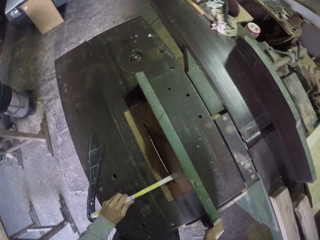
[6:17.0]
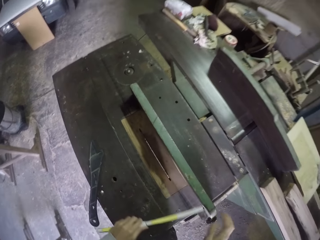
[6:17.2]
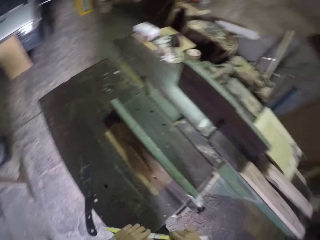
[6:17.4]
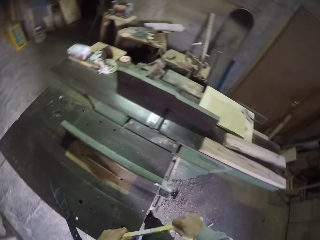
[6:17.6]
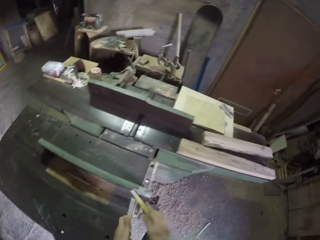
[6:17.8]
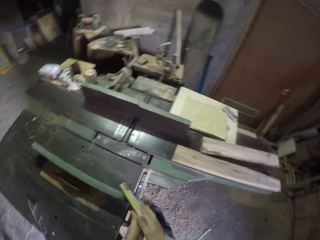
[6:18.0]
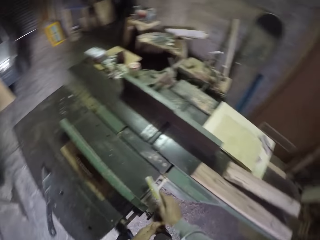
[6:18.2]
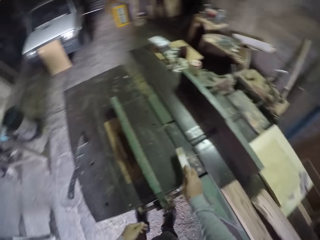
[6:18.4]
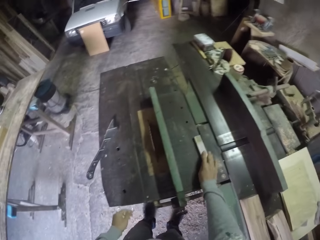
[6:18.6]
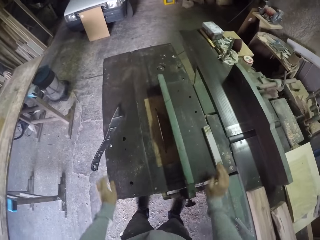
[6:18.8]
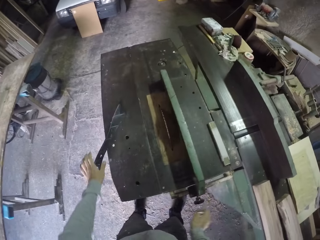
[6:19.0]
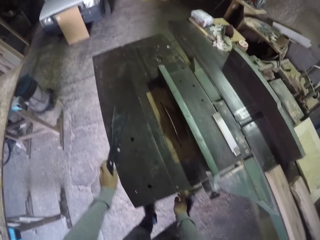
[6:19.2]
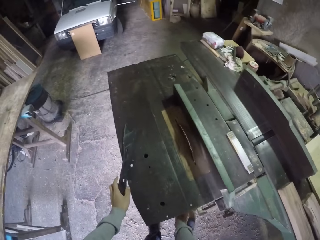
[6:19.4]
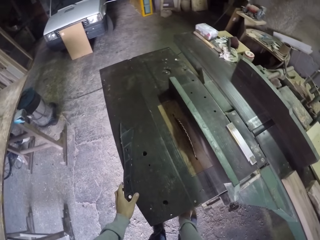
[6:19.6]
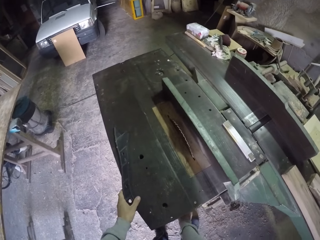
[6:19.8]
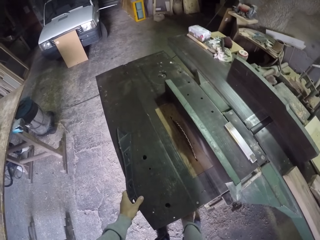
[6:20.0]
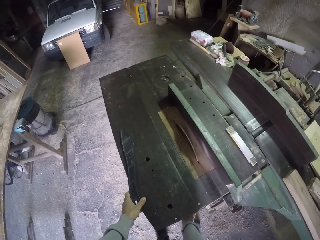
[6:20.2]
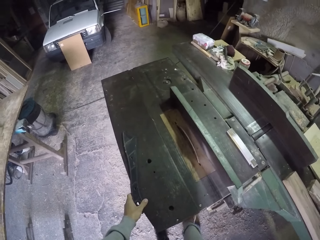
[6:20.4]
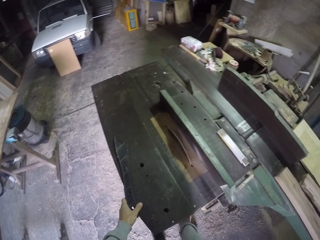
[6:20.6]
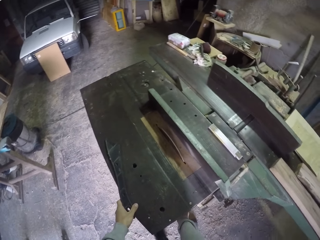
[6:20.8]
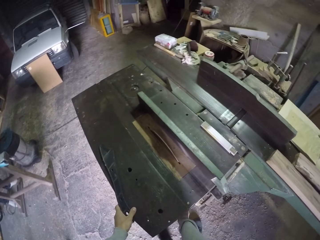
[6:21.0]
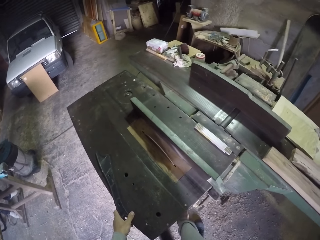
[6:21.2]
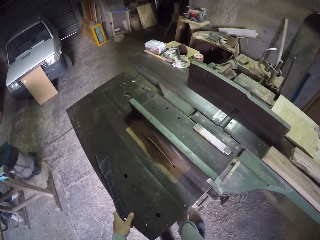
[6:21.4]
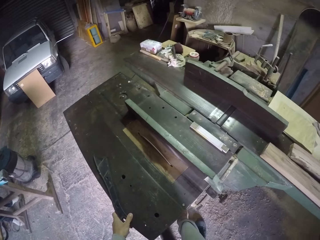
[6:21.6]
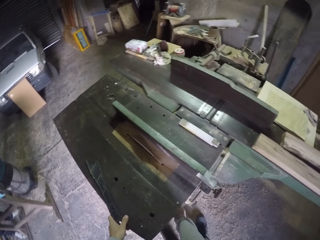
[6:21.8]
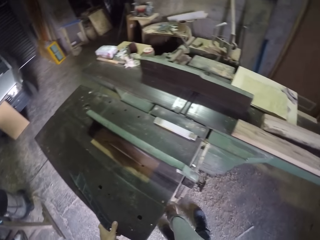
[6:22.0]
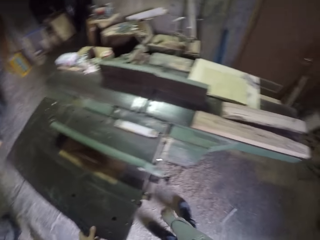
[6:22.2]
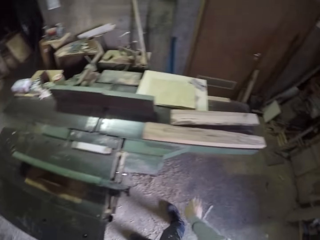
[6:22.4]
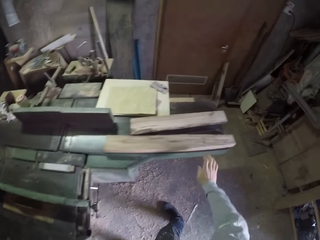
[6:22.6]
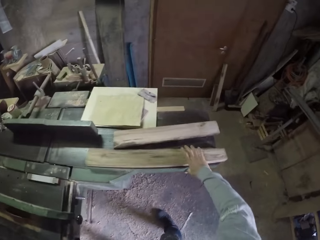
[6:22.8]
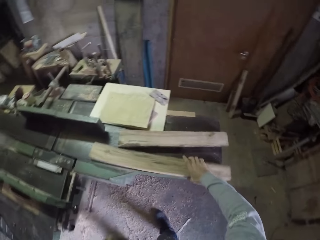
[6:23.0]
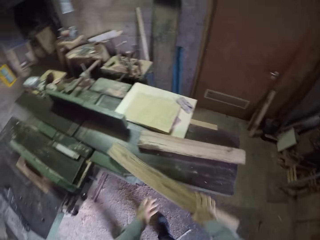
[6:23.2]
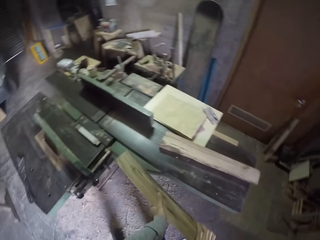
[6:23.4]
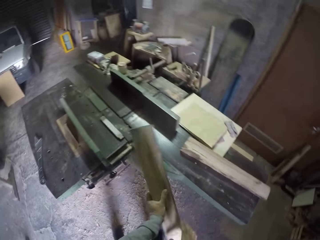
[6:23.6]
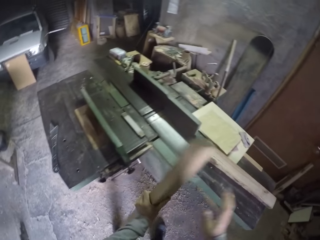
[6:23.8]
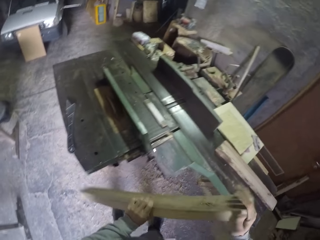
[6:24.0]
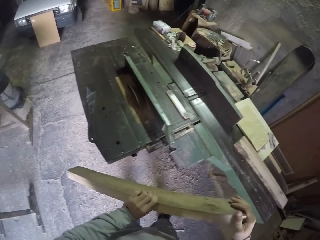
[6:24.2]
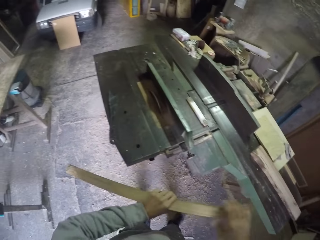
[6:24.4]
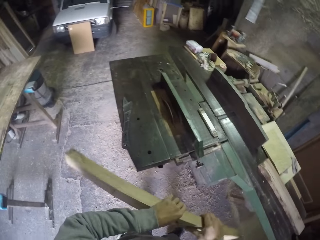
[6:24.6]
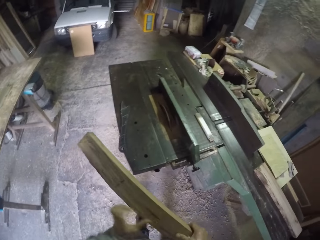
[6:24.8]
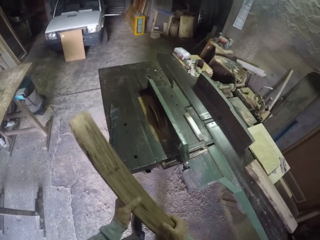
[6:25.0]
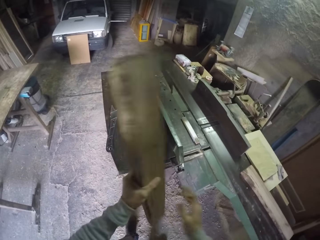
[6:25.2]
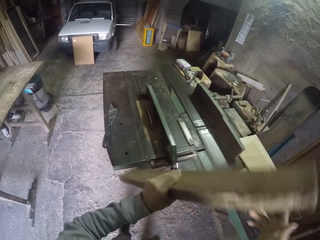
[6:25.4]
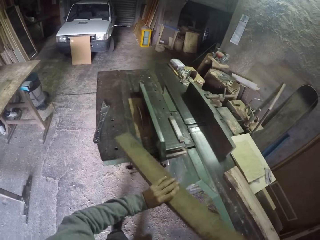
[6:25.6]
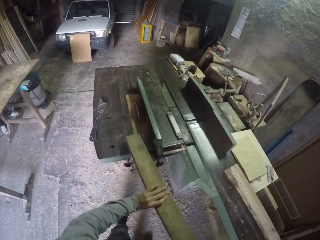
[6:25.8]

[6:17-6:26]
The camera wearer holds the tape with both hands. He folds the tape in his hands. He holds the tape with his right hand. He puts the tape in his right hand on the work bench. He moves a metal on the work bench with his left hand. He picks a wood from the work bench with his right hand. He holds the wood with both hands and spins the wood in his hands. He holds the edge of the wood with his right hand.

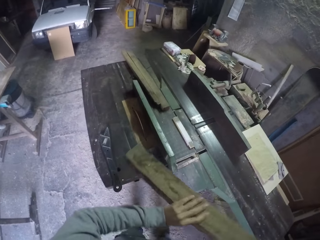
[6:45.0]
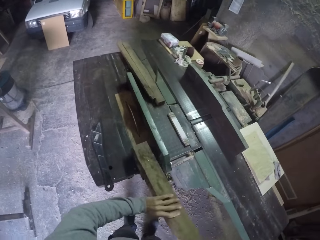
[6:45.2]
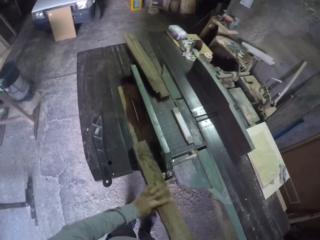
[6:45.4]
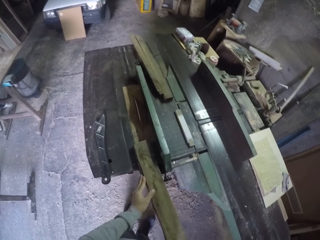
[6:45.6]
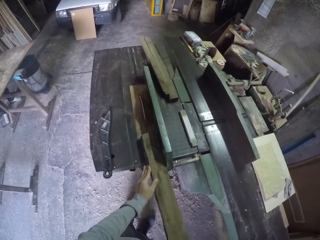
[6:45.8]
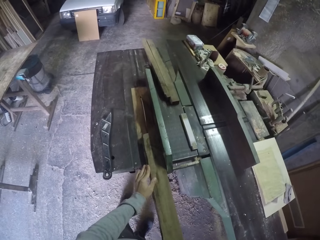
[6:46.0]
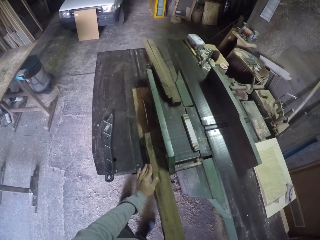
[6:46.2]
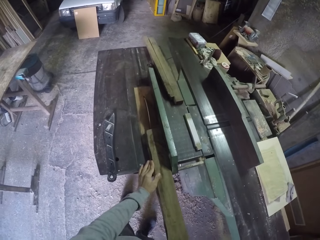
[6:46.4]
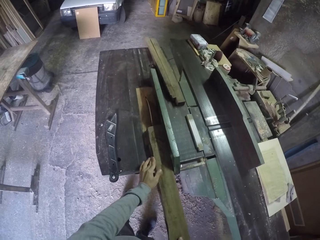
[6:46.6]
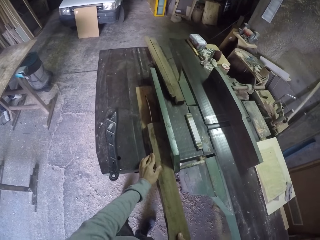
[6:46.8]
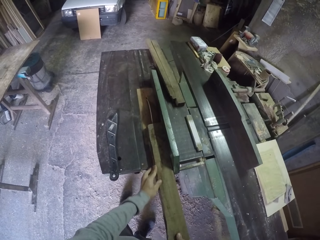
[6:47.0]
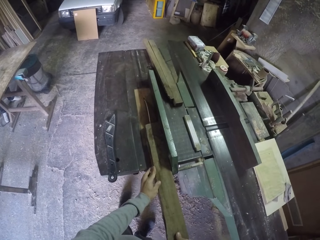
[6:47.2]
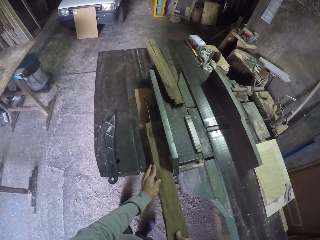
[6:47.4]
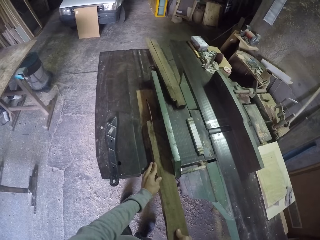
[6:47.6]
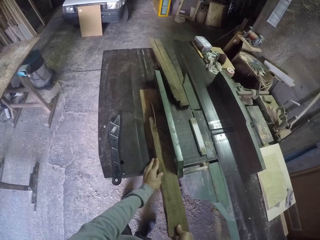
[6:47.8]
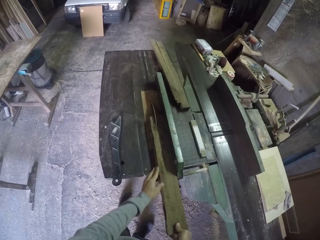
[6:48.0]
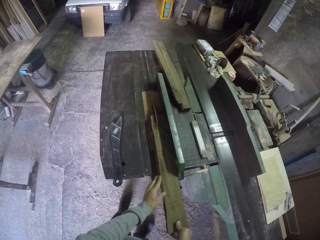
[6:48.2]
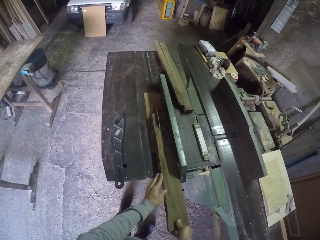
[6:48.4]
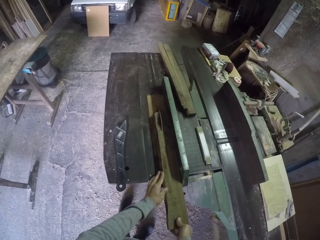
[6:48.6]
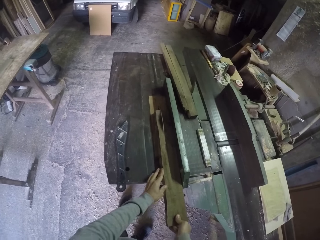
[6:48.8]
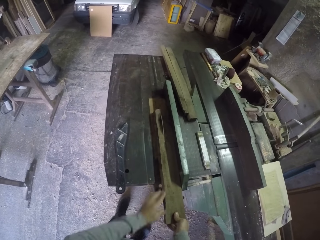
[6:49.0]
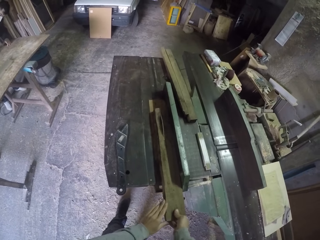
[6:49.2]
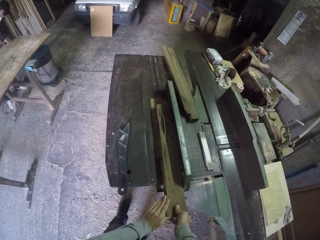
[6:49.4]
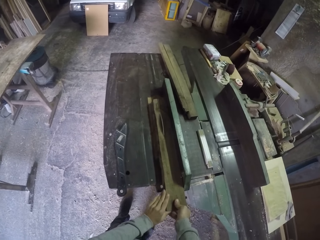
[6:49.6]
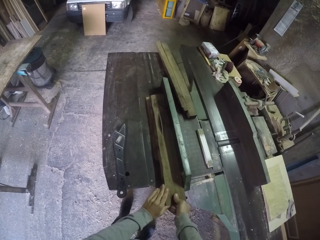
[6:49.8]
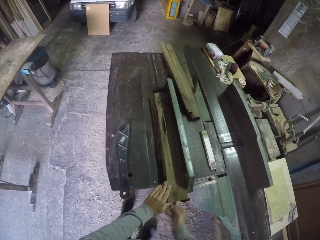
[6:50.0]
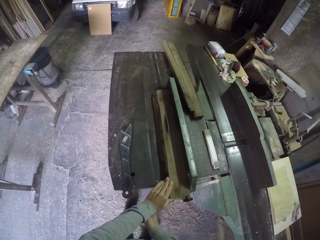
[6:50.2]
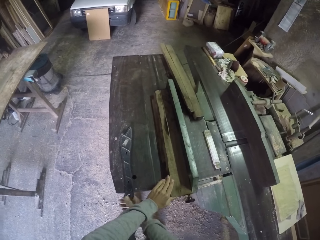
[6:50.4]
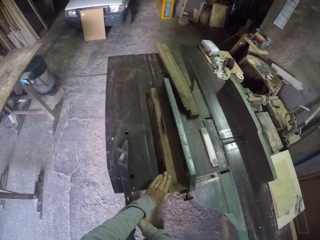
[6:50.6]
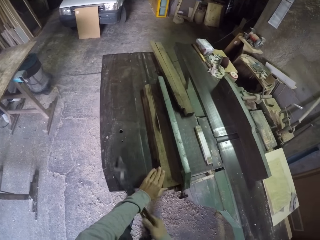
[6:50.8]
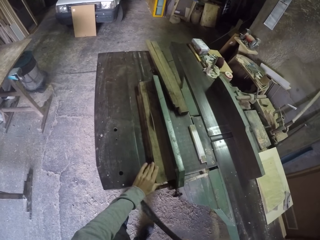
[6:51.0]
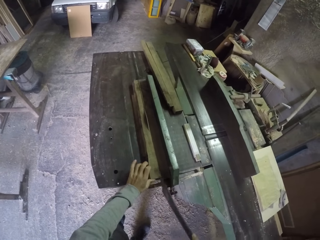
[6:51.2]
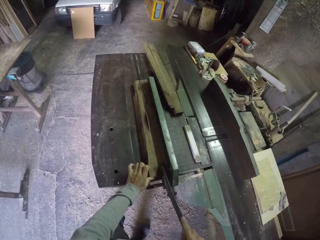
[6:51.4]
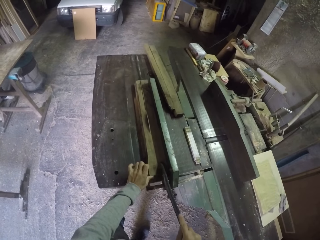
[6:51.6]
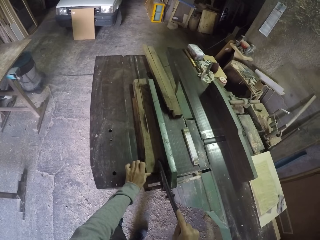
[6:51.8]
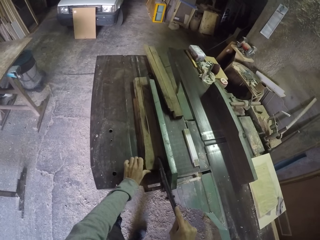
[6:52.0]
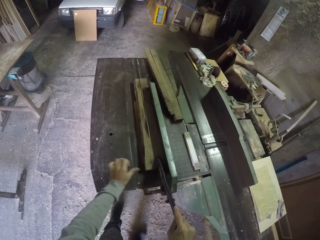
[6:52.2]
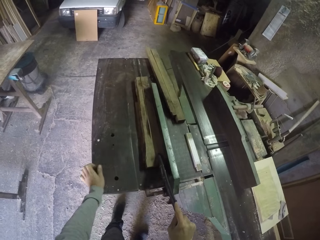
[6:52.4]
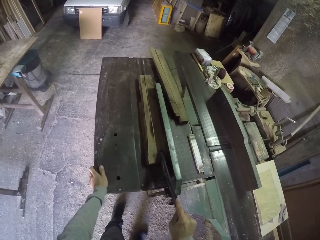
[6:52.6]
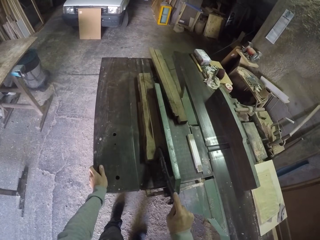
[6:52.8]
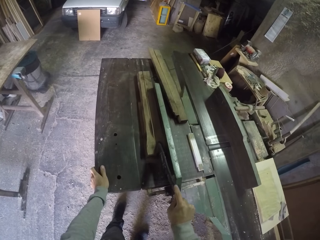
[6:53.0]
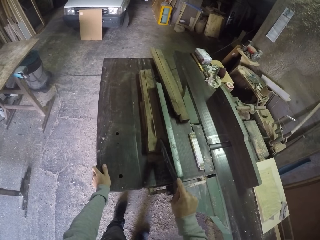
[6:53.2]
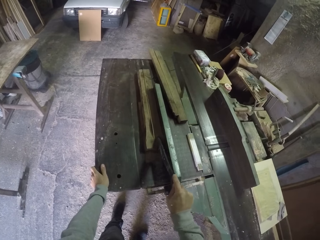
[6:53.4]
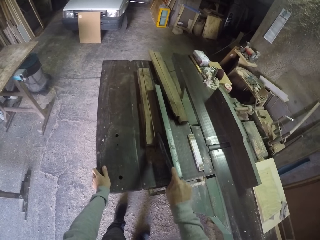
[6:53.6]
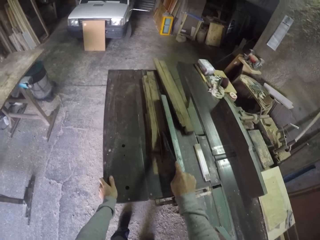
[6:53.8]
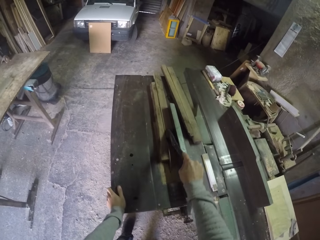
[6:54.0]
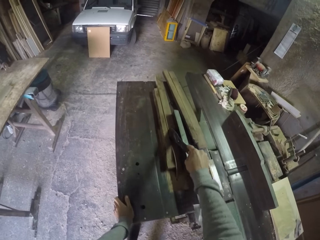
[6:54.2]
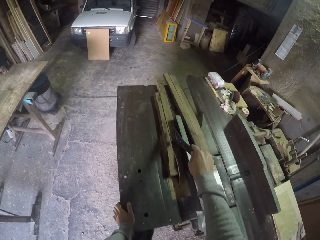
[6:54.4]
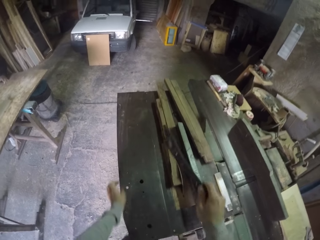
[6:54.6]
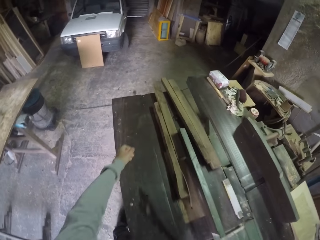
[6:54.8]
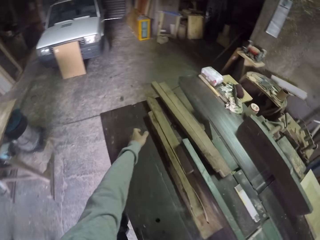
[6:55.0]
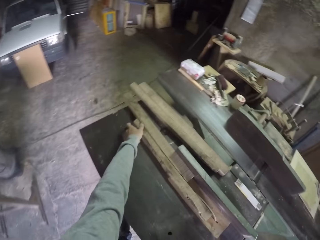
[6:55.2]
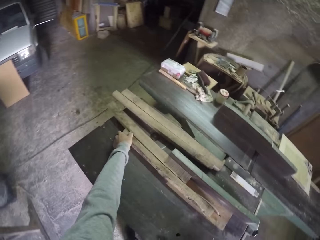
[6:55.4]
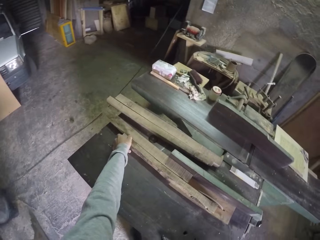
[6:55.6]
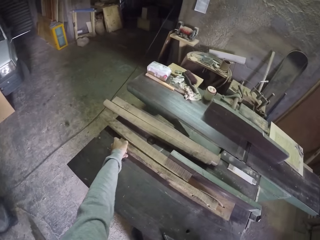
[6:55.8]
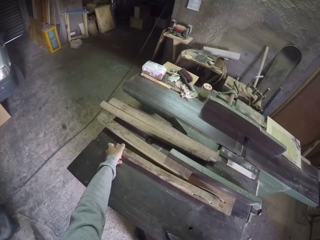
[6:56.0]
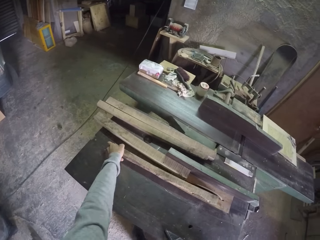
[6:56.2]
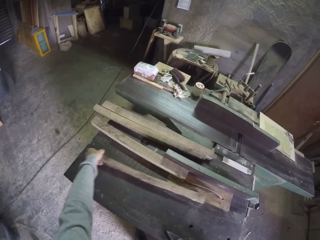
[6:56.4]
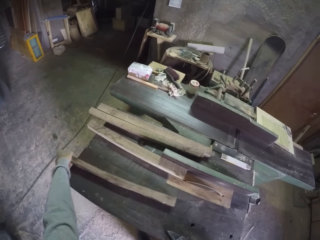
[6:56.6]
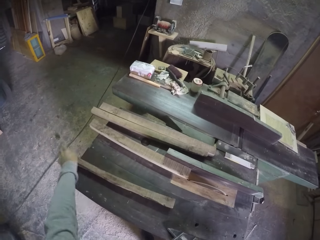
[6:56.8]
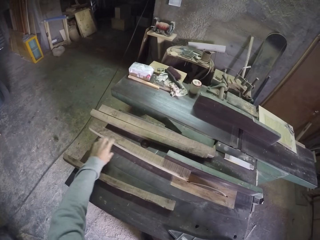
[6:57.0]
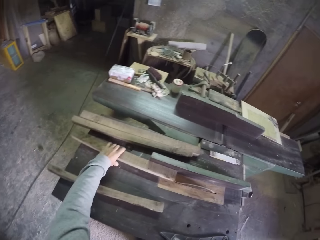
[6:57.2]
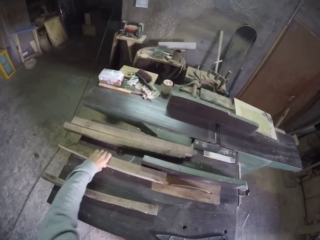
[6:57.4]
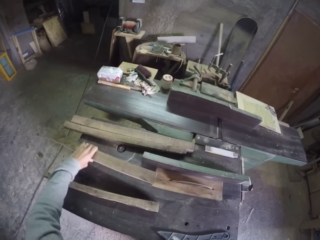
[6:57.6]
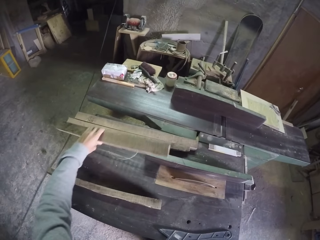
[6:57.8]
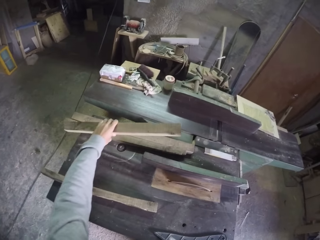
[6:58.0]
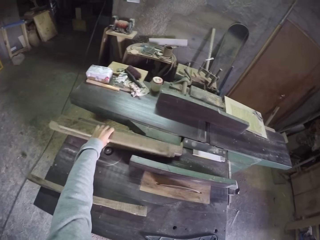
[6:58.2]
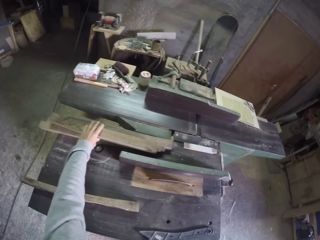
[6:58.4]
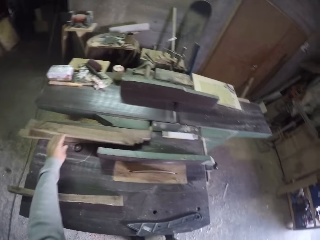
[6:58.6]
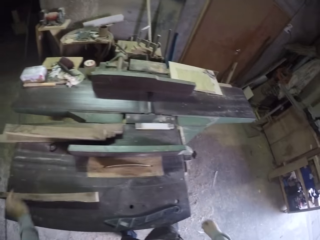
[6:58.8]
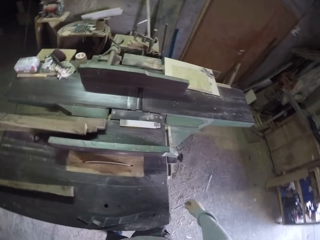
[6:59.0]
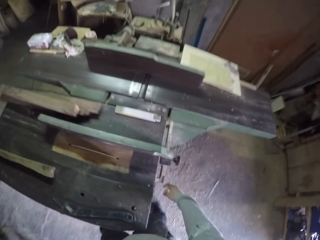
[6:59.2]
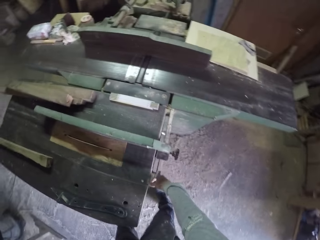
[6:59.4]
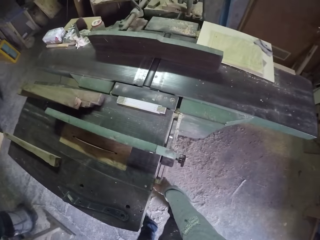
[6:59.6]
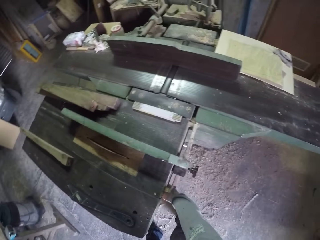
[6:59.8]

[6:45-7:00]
The camera wearer takes his right hand off the wood. He spins the wood in his left hand. He places the wood on the work bench. He saws the wood in his hands with the table saw. He picks the metal from the work bench with his right hand. He pushes the wood on the work bench with the metal in his right hand. He takes his left hand off the wood on the work bench. He places his left hand on the work bench. He takes the metal in his right hand off the wood on the work bench. He sorts the cut woods. He picks a wood from the work bench with his left hand. He picks a wood again. He places the wood in his right hand on a wood on the work bench.
